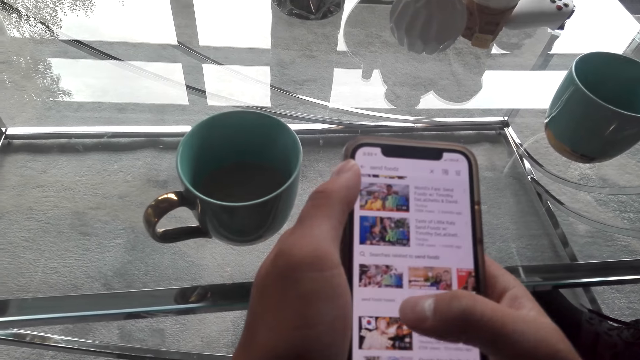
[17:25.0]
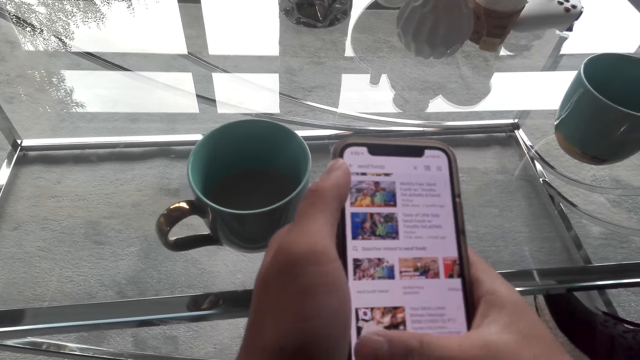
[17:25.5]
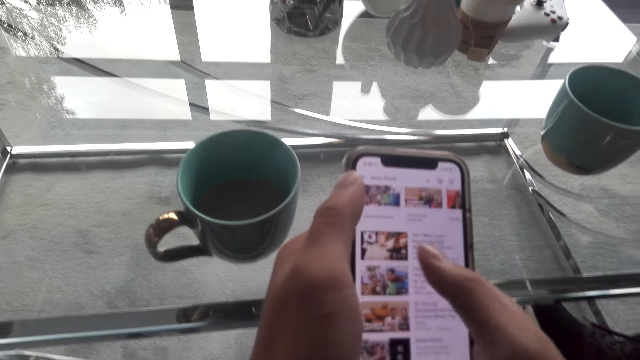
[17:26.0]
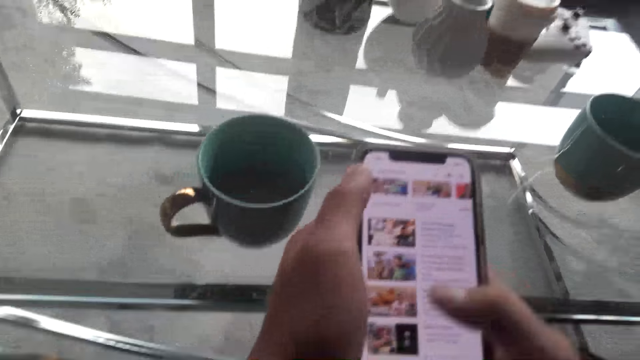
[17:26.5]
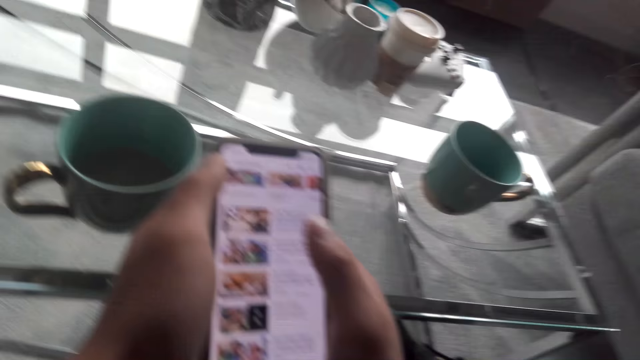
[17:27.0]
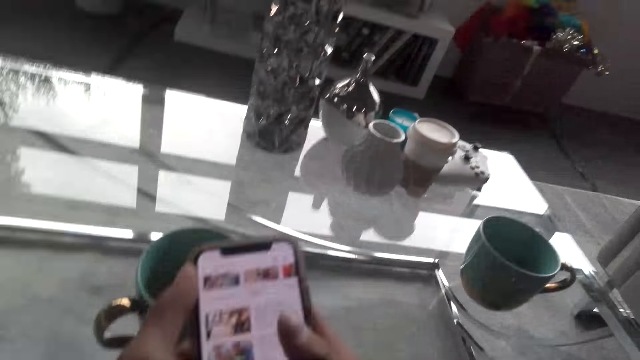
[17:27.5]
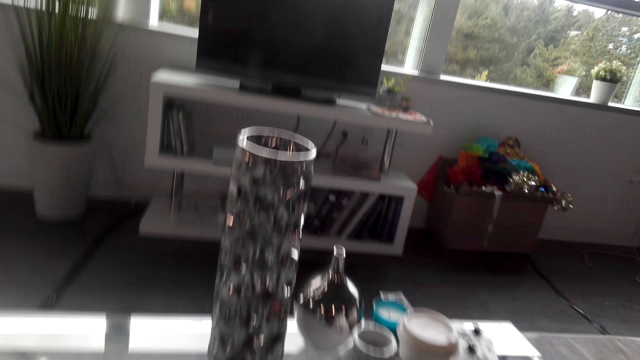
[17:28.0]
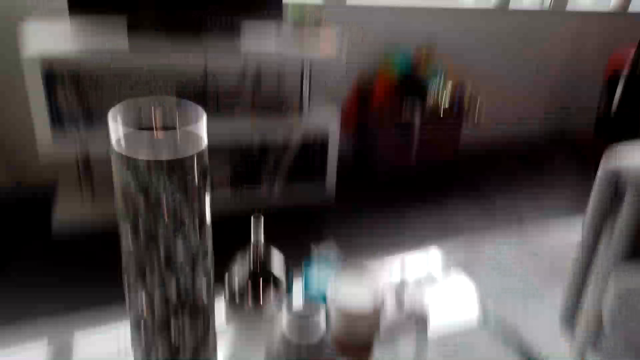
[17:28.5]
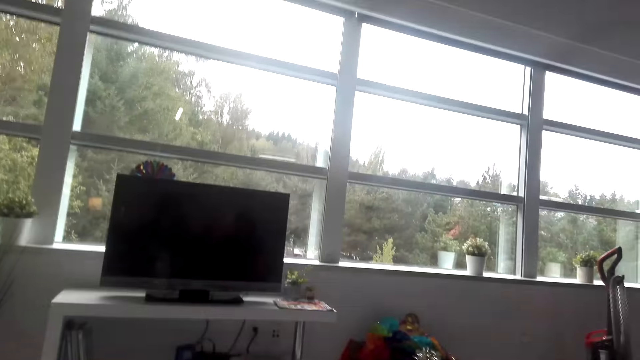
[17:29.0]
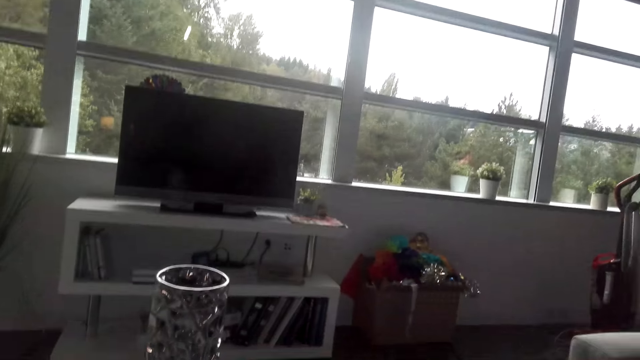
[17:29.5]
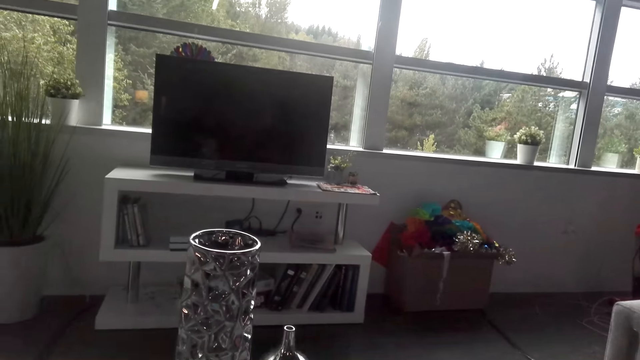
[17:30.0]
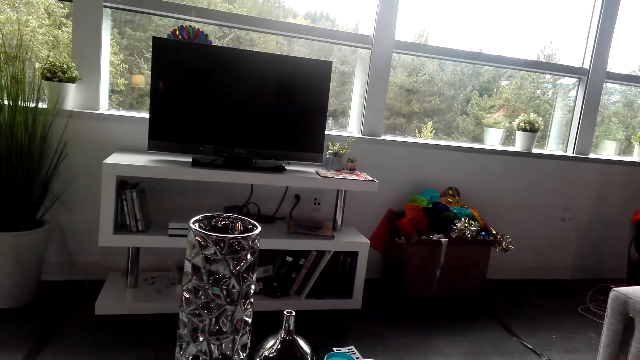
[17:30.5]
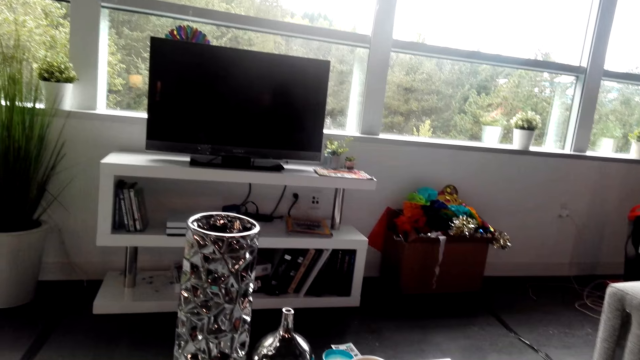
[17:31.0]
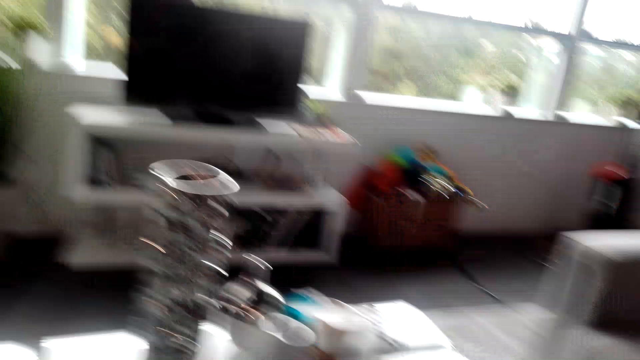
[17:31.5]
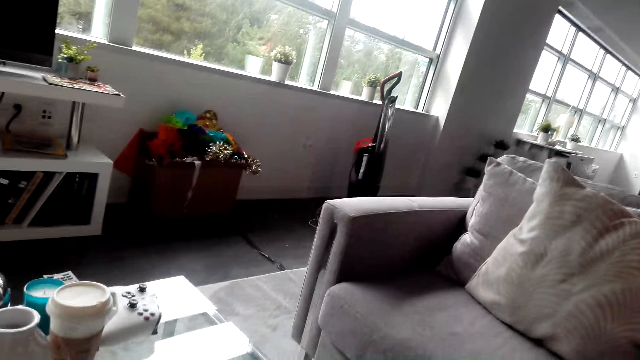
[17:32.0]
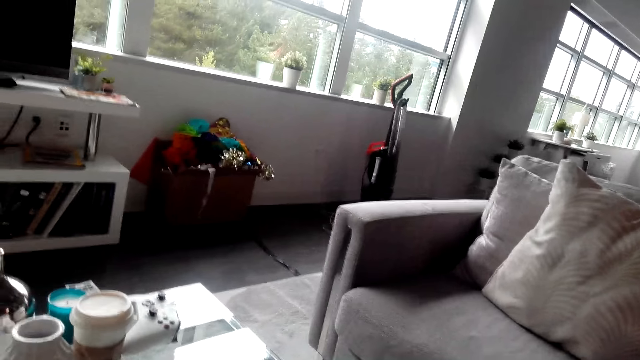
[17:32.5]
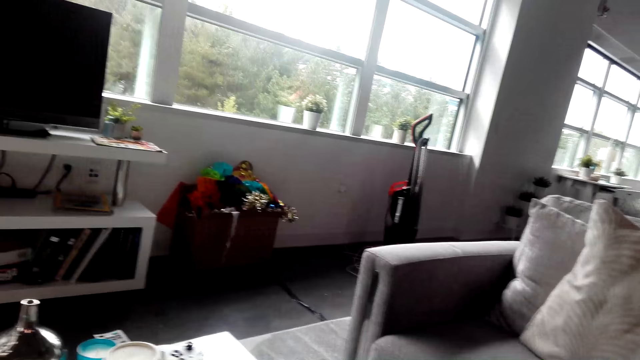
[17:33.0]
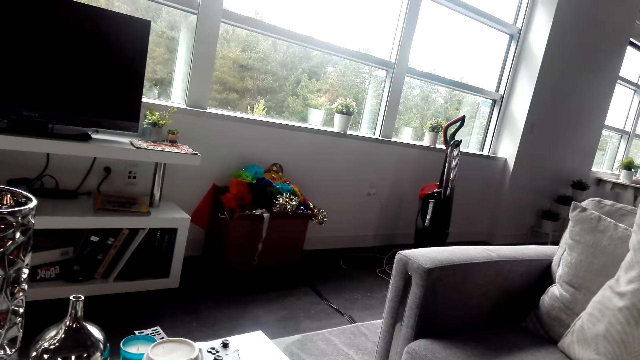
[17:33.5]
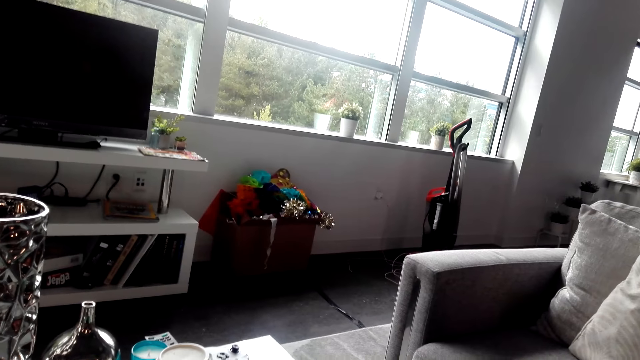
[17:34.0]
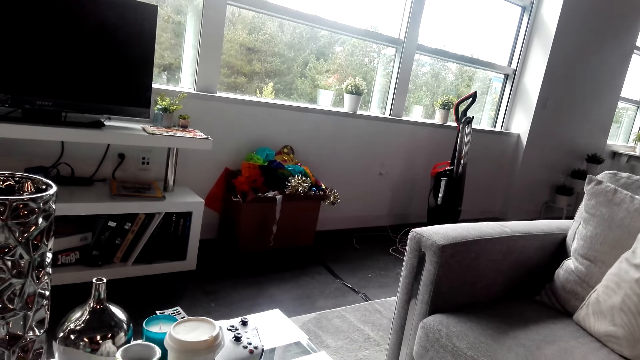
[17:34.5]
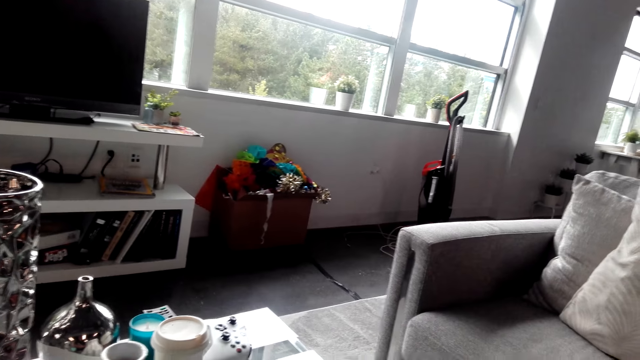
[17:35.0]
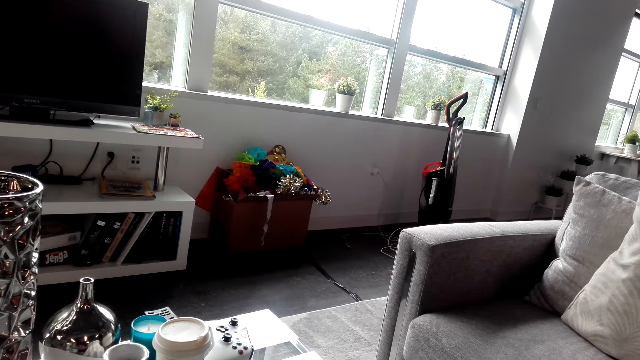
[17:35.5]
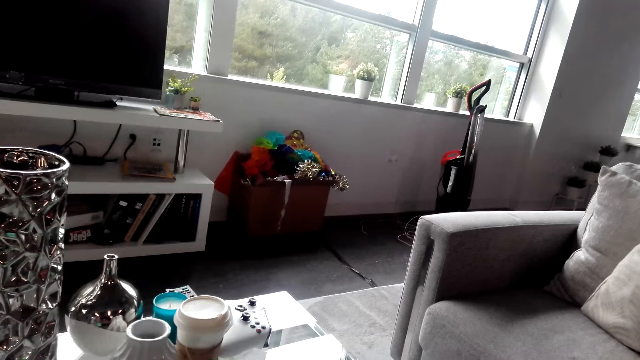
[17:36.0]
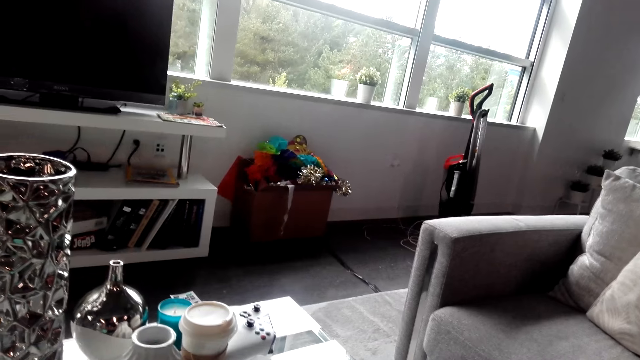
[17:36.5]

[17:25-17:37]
The camera wearer looks around.

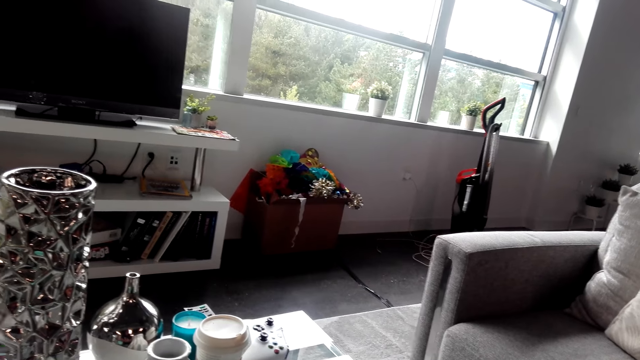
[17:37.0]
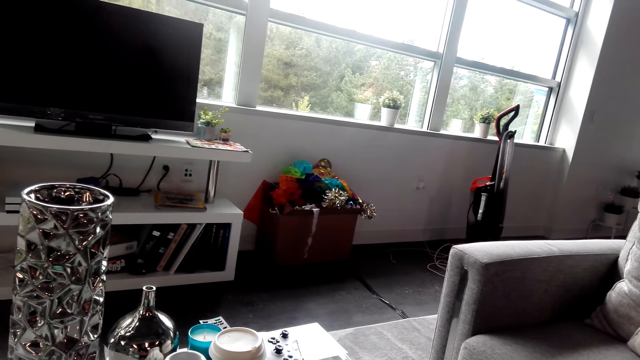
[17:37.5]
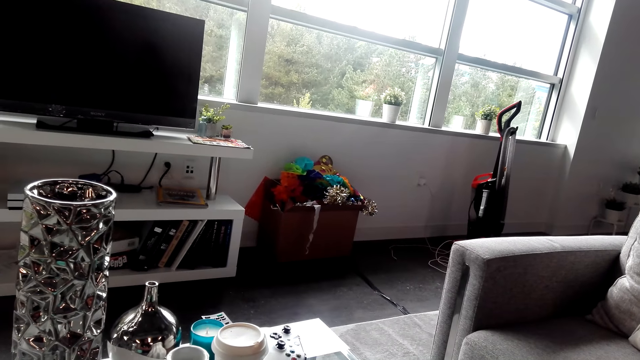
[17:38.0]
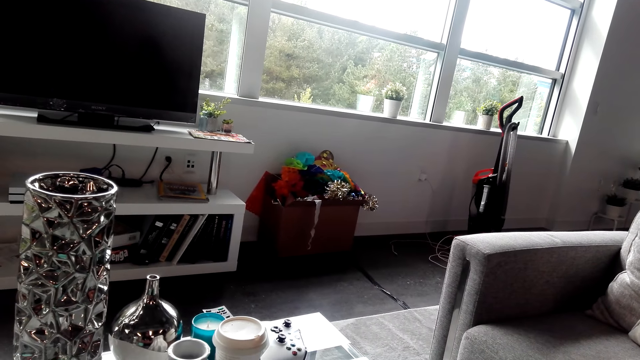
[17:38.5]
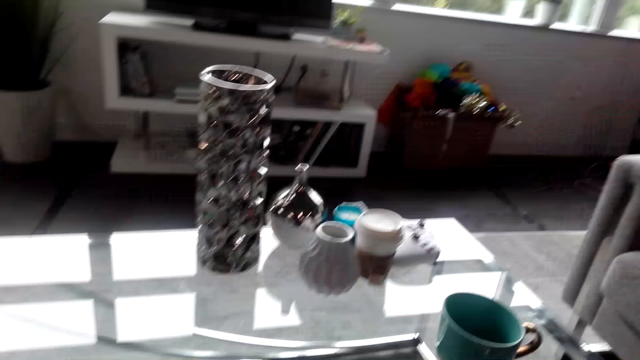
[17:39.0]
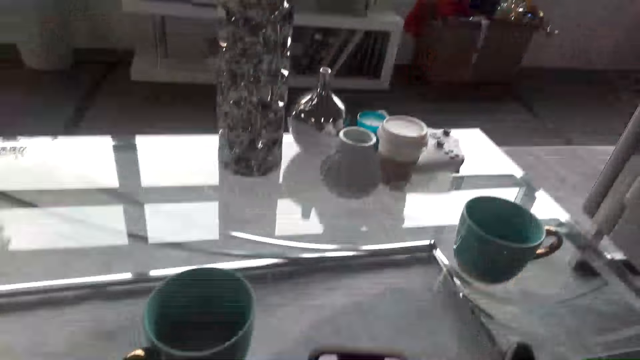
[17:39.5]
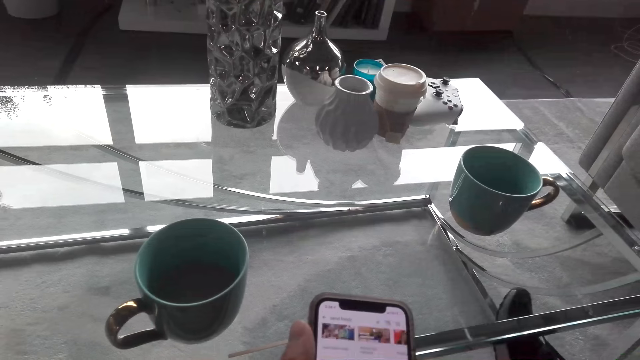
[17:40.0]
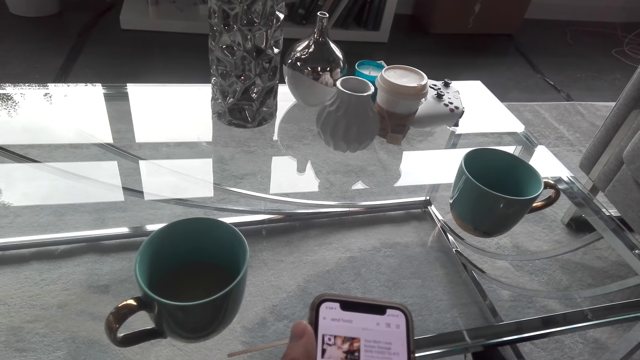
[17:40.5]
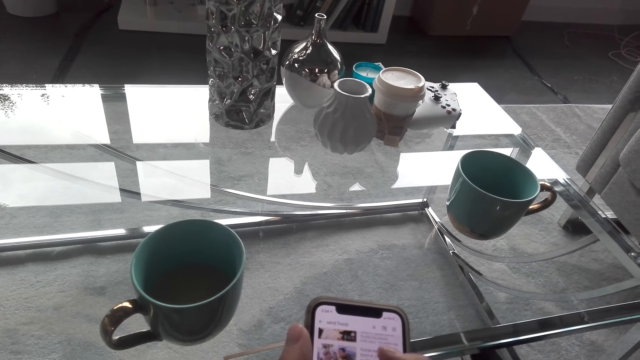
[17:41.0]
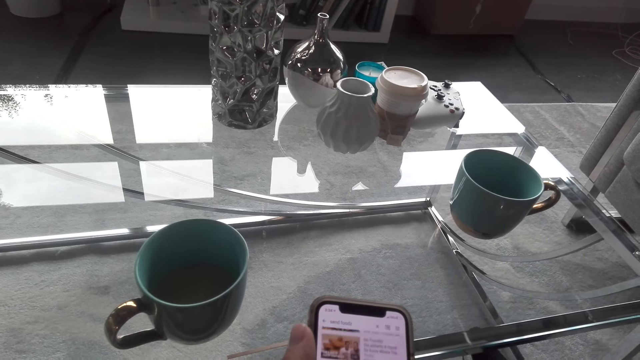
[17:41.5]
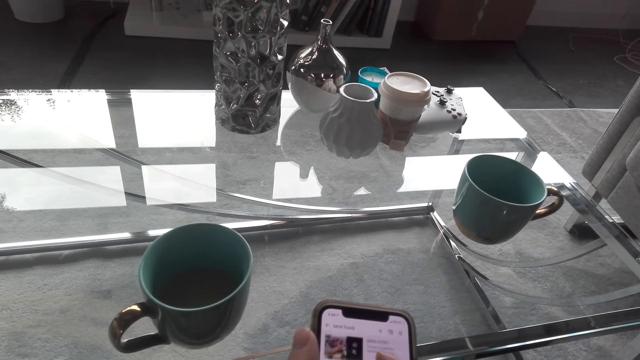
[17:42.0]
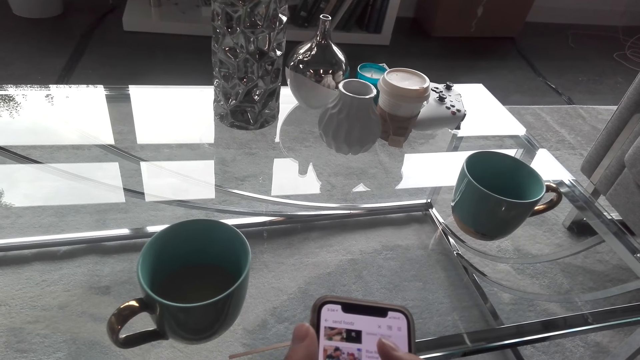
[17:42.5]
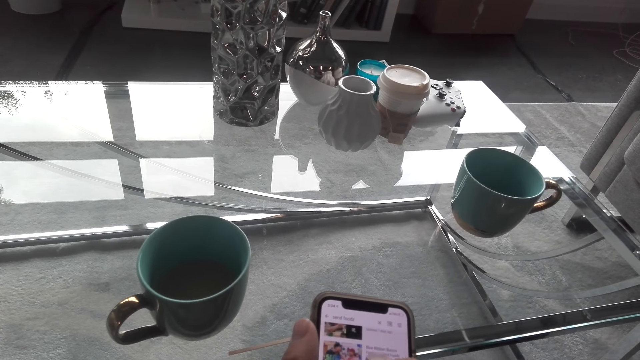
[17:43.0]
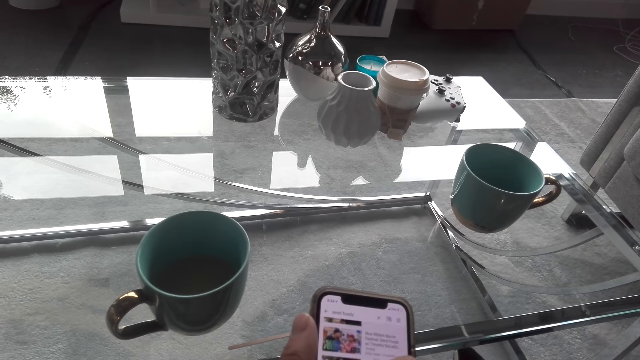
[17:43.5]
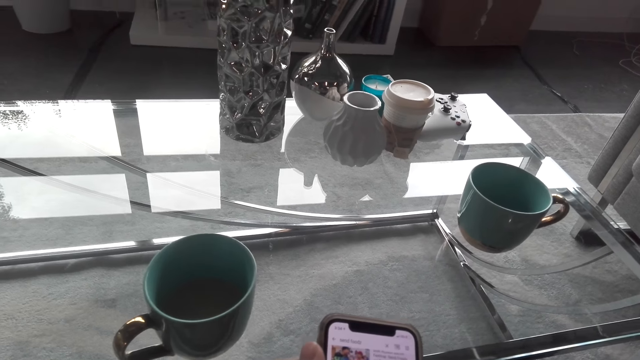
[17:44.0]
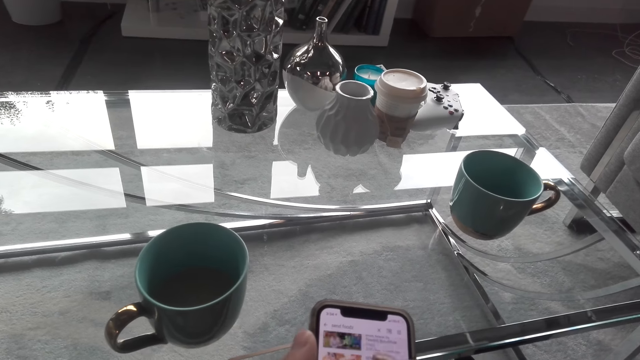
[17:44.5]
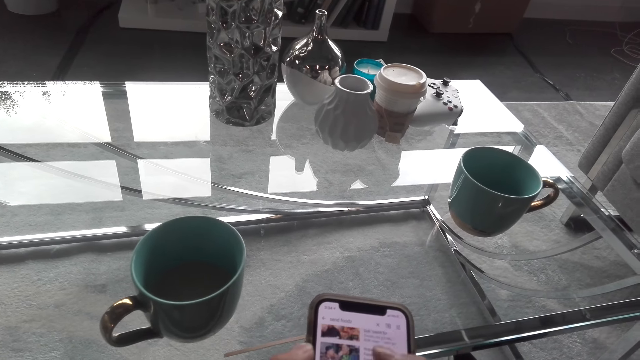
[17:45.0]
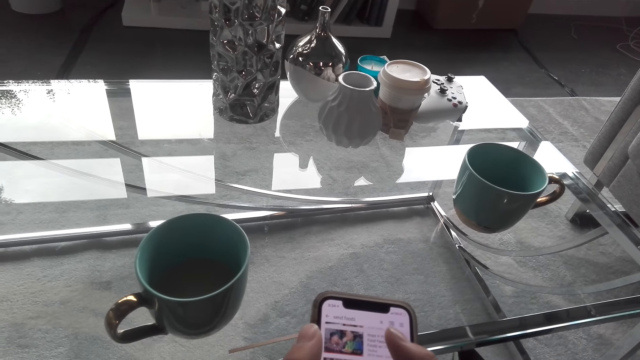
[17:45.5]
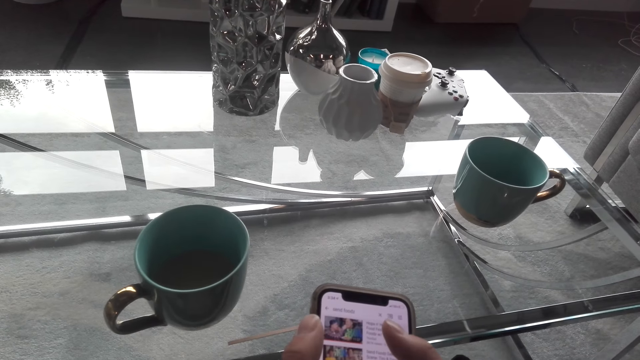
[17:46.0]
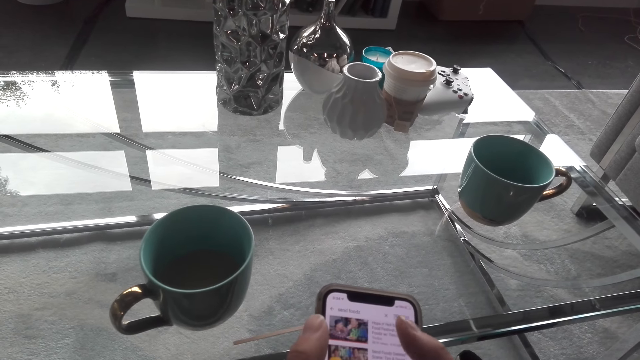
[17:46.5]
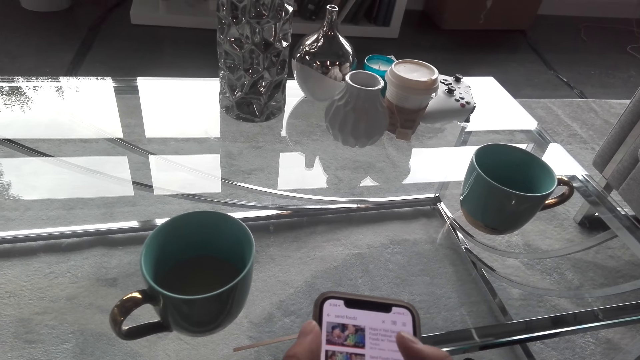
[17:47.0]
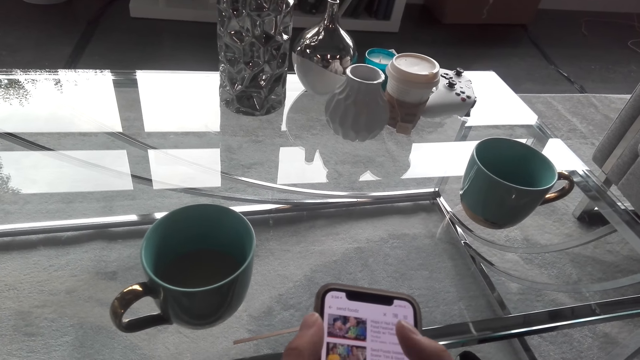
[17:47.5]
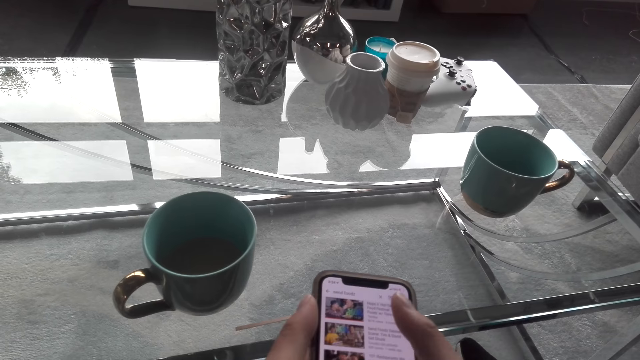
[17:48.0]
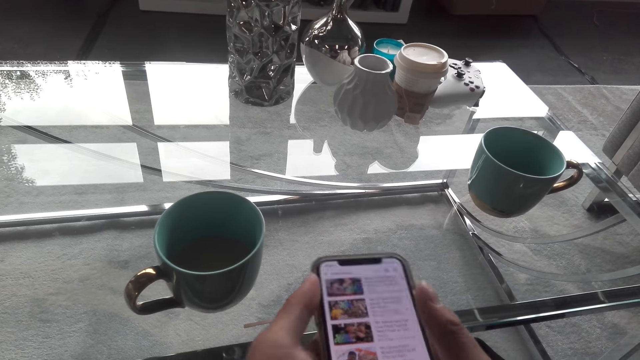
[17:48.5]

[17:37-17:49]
The camera wearer operates the phone.
